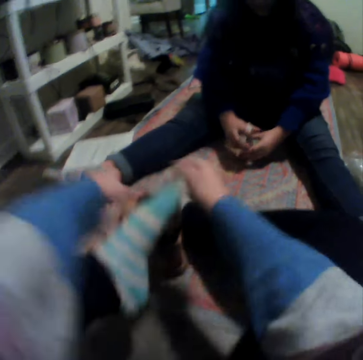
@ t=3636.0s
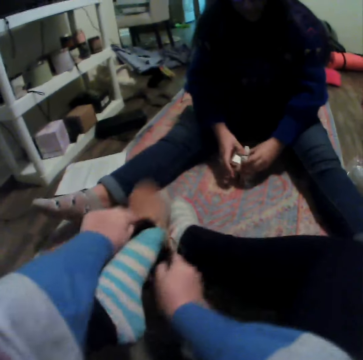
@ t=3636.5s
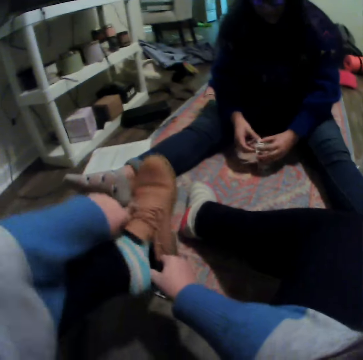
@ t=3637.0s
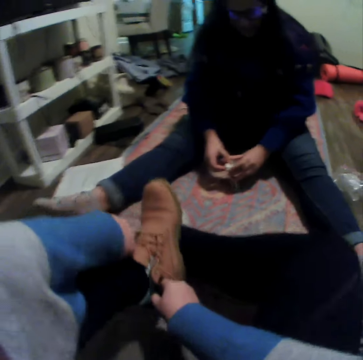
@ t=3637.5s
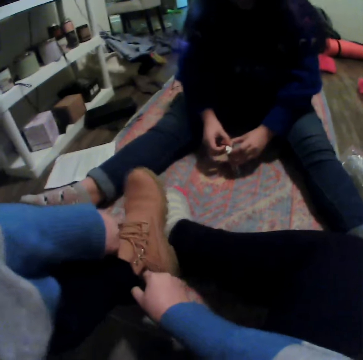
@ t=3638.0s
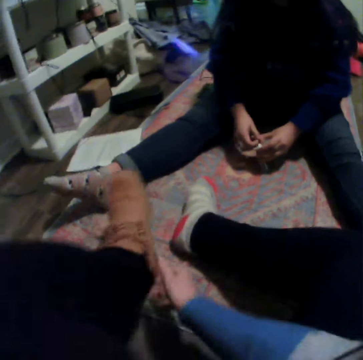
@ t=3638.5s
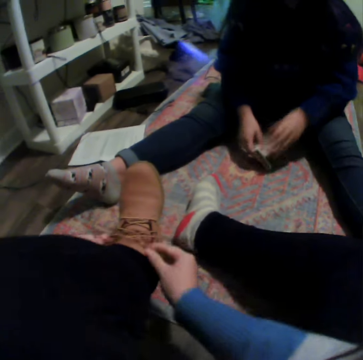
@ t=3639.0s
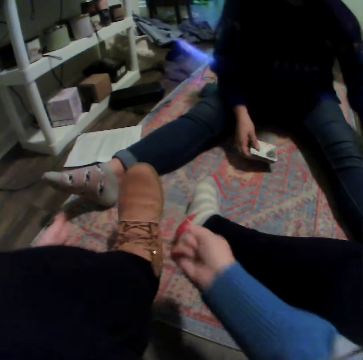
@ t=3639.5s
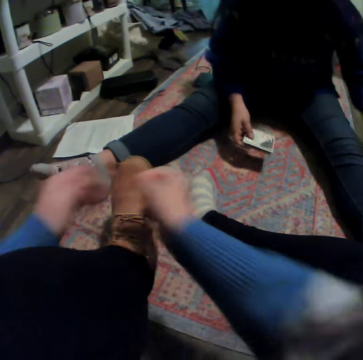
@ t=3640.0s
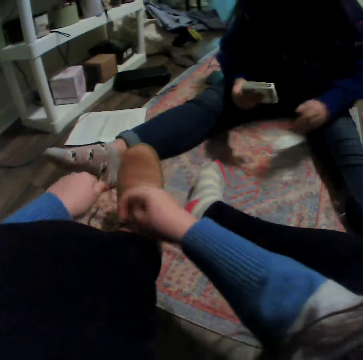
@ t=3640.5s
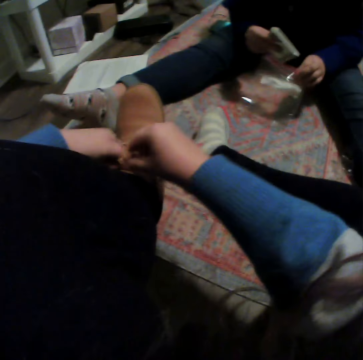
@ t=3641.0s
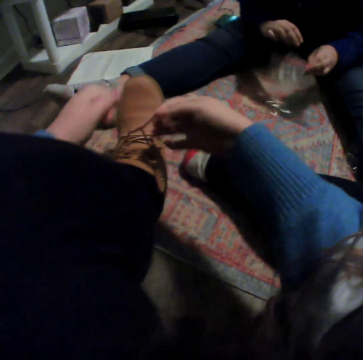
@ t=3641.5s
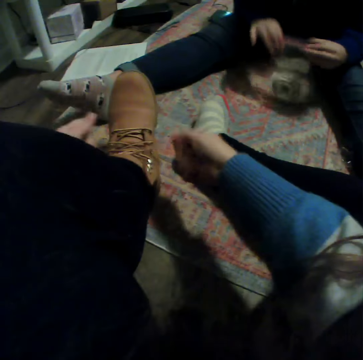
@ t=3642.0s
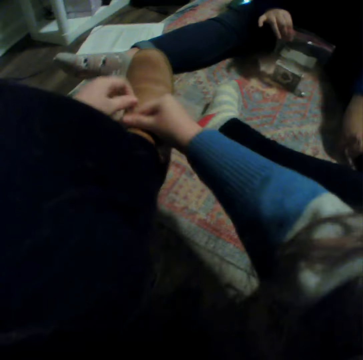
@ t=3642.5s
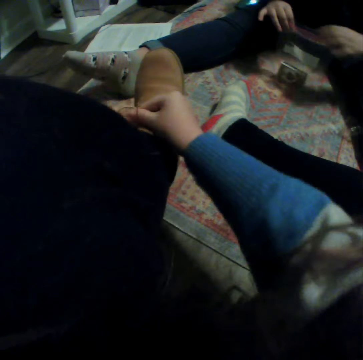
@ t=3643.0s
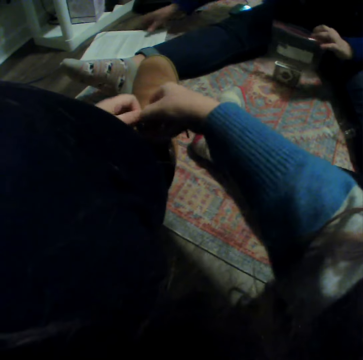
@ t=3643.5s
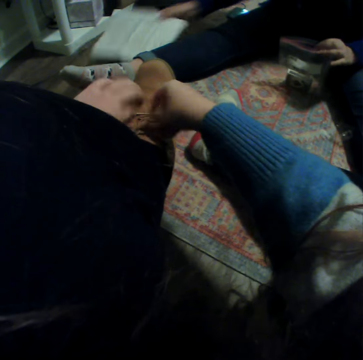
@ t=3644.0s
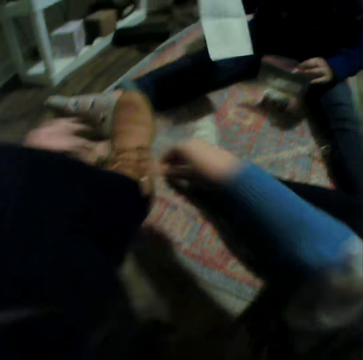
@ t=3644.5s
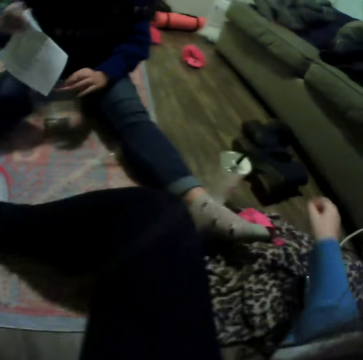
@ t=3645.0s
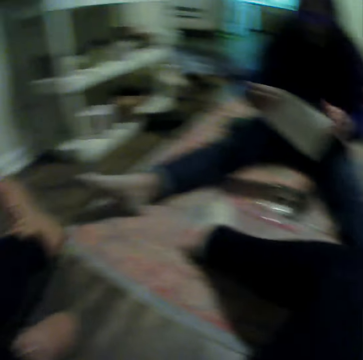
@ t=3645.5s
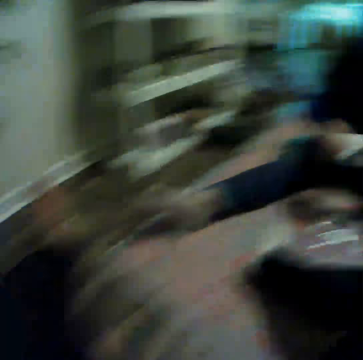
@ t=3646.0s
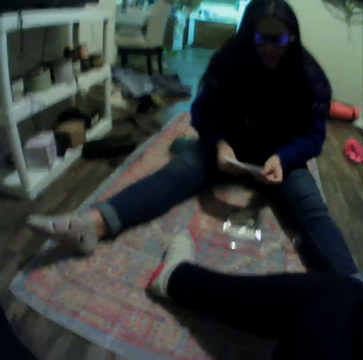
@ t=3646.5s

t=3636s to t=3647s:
The camera wearer puts on the boot or shoe. A woman puts the cards in a plastic bag. The camera wearer ties the shoe laces. The woman picks up a paper.

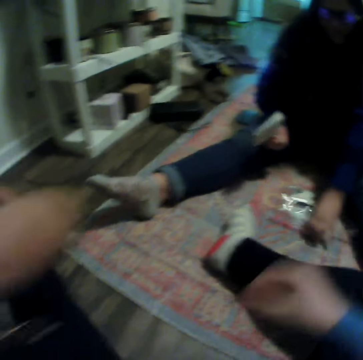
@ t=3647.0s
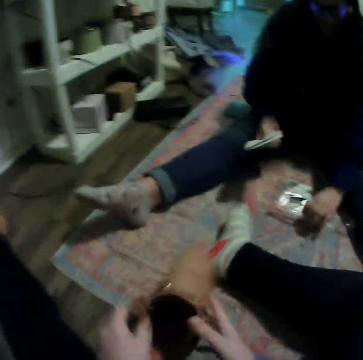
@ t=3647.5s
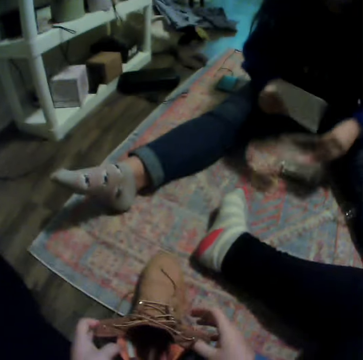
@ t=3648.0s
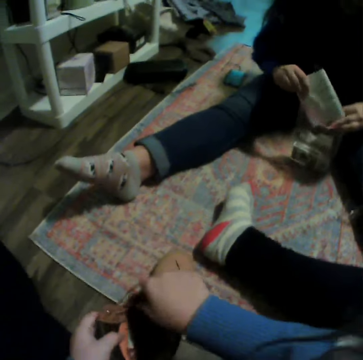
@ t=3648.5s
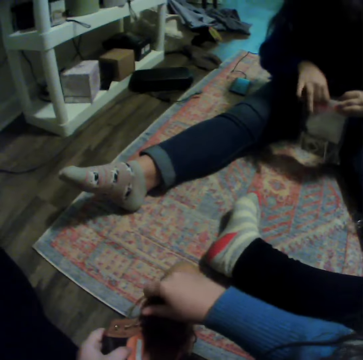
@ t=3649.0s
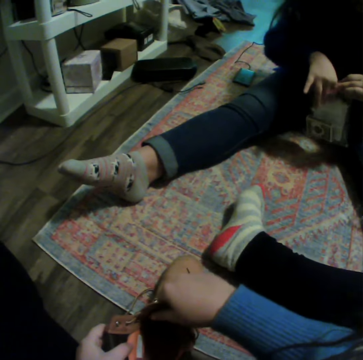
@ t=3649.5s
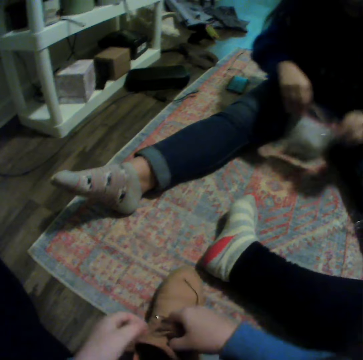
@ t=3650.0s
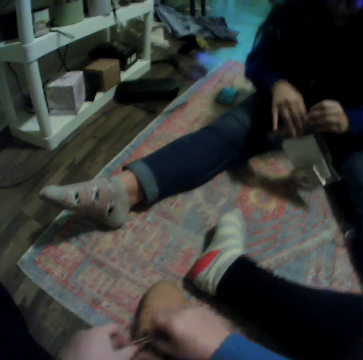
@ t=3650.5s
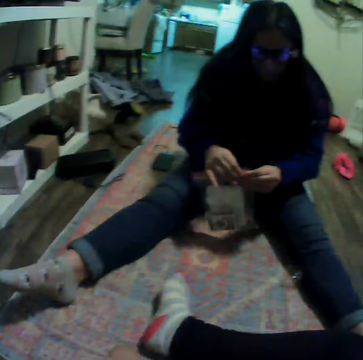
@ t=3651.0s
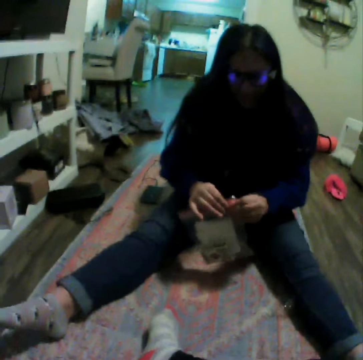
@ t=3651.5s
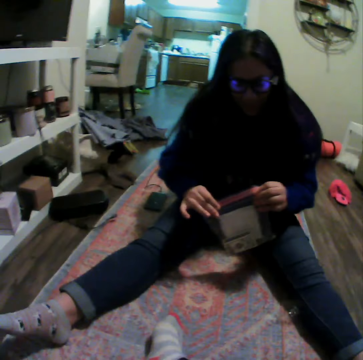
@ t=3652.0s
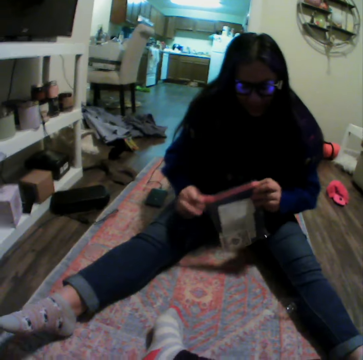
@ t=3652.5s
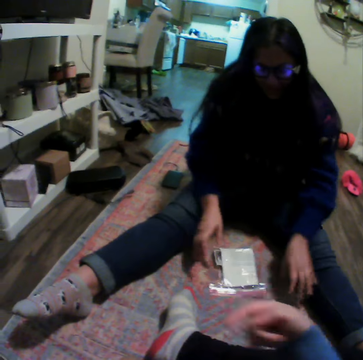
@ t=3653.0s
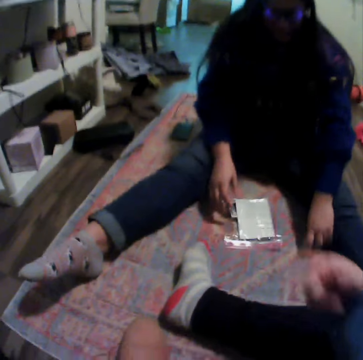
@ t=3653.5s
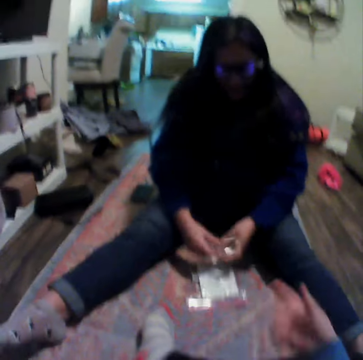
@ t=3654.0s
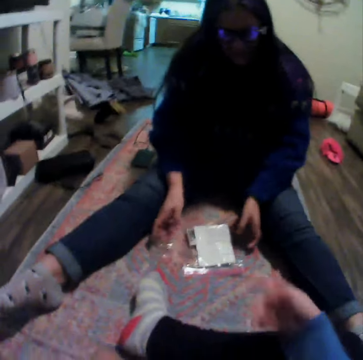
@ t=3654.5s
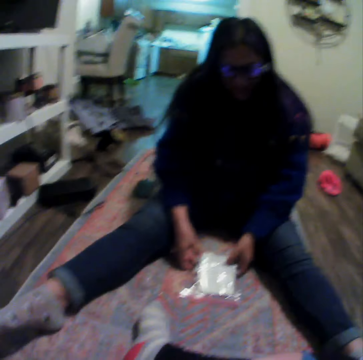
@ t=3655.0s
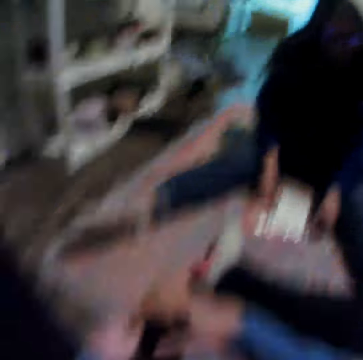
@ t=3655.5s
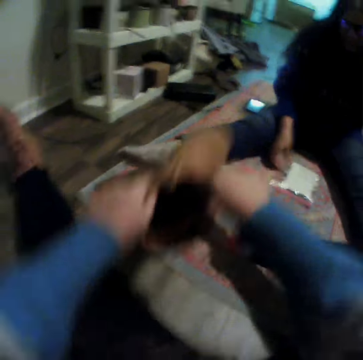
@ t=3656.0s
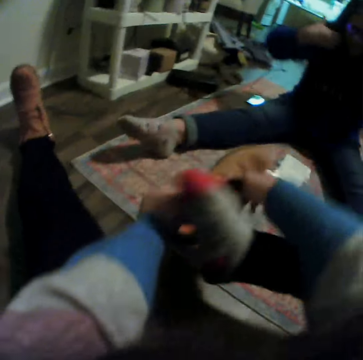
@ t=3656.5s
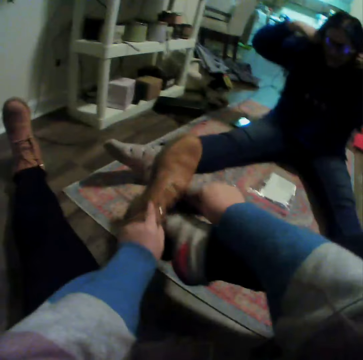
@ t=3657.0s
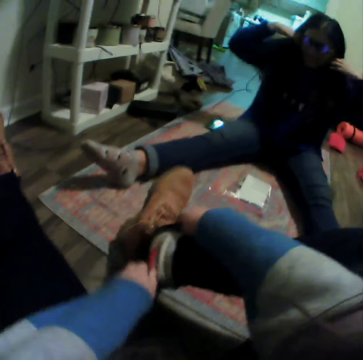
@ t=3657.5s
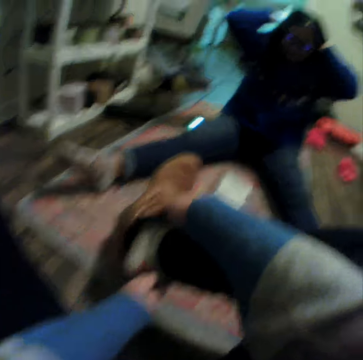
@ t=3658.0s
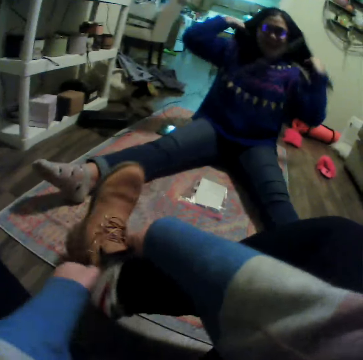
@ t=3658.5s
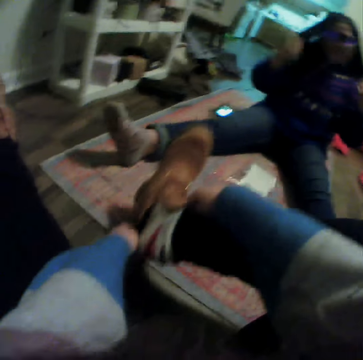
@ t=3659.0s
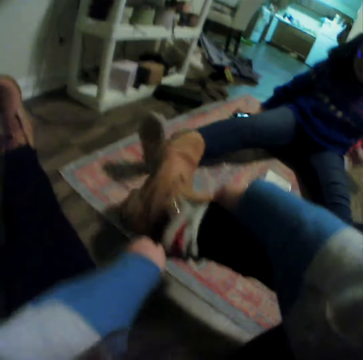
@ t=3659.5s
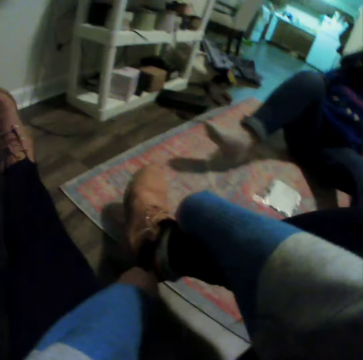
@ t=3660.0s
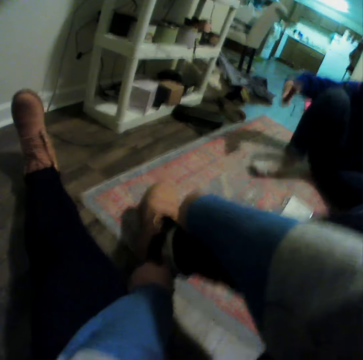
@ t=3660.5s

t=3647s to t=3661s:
A woman puts the paper in a plastic bag. The camera wearer puts on the boot or shoe.

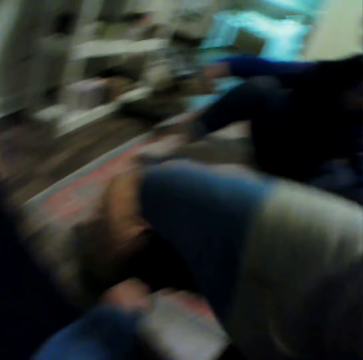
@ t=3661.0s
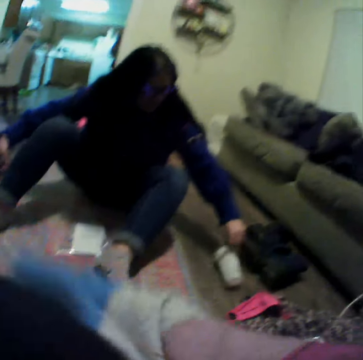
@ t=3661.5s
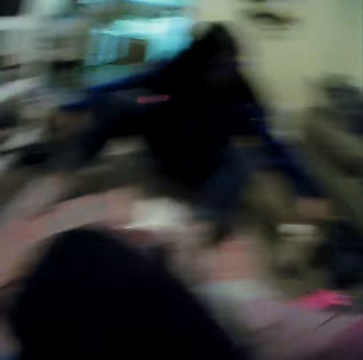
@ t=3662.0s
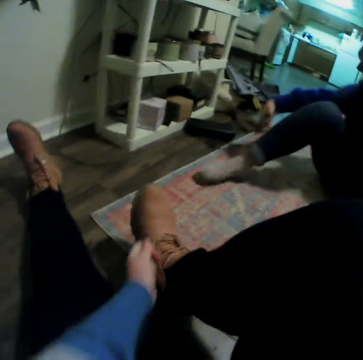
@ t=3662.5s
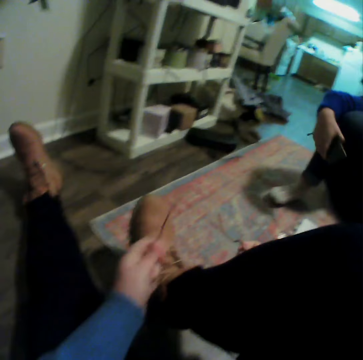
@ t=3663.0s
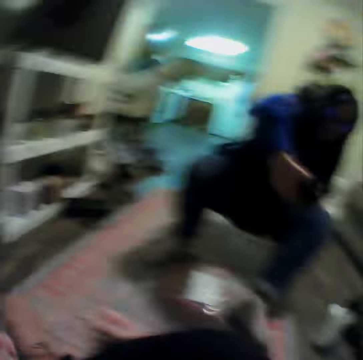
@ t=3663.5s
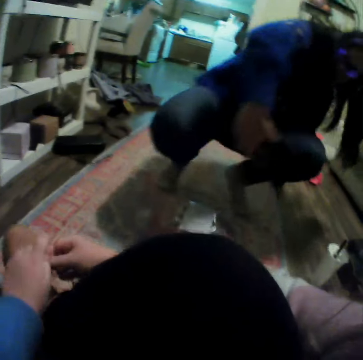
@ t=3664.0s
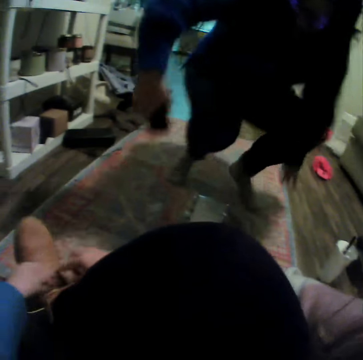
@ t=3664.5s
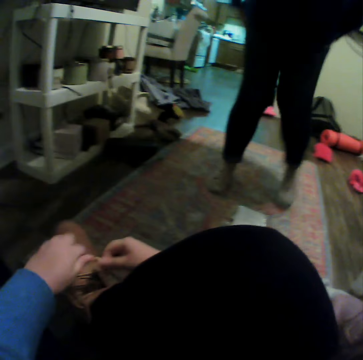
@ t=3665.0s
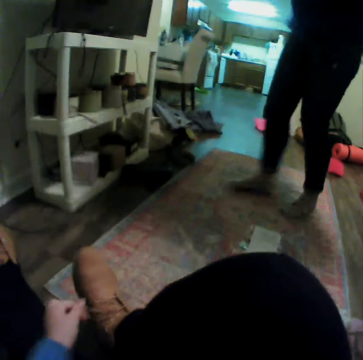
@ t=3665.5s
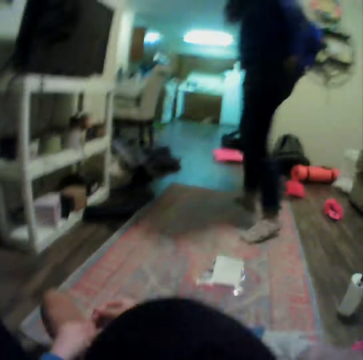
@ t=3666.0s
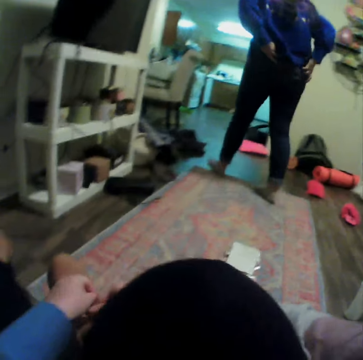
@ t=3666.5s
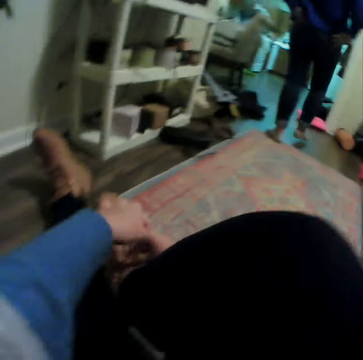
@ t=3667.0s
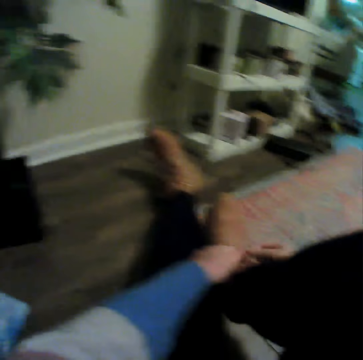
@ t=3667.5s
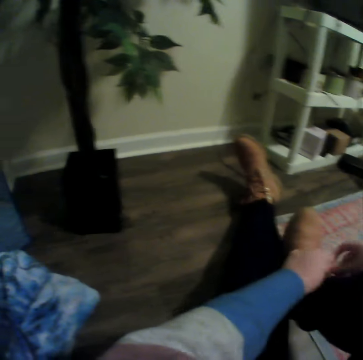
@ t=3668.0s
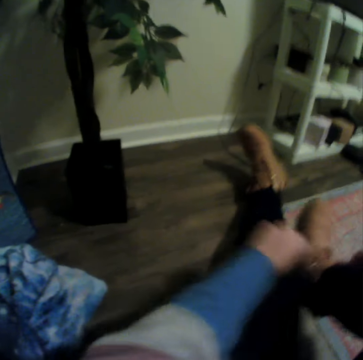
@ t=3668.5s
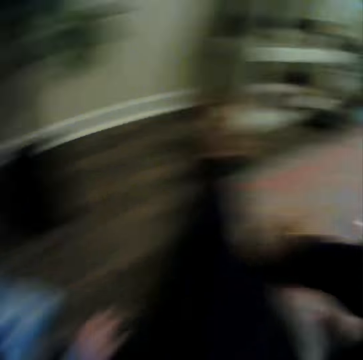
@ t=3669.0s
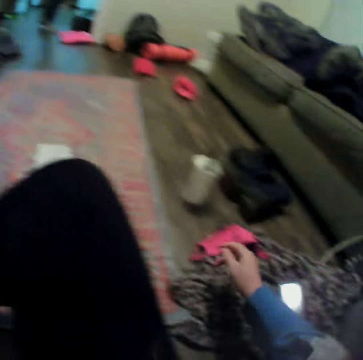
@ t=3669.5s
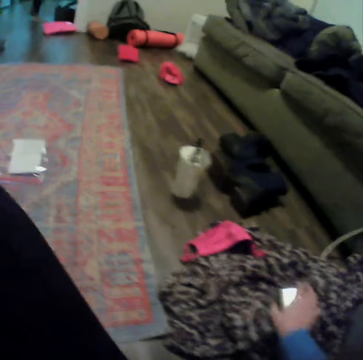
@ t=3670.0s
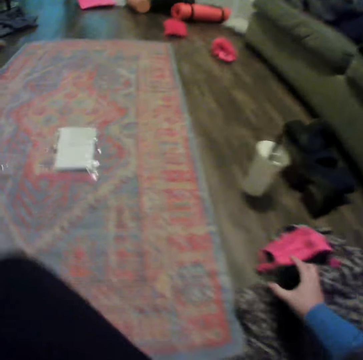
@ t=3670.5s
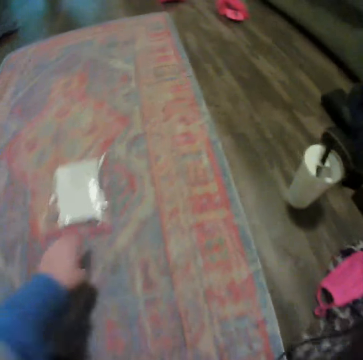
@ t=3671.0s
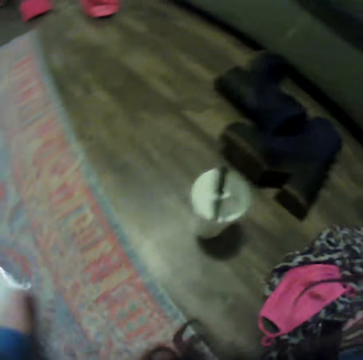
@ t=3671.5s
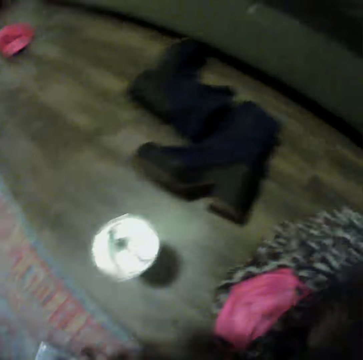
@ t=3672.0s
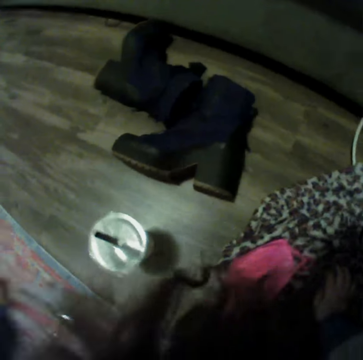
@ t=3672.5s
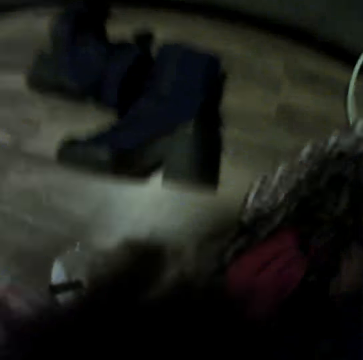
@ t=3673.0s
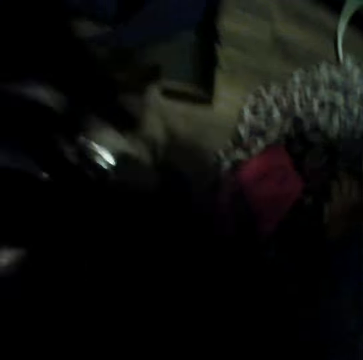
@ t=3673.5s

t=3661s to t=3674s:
The camera wearer ties the shoe laces. A woman stands. The woman walks in the house. The camera wearer picks up the phone. They pick up the plastic bag and stand.
